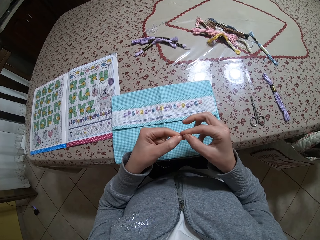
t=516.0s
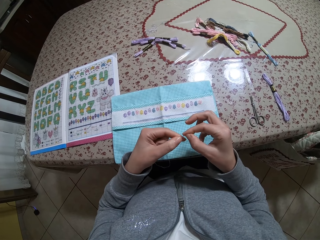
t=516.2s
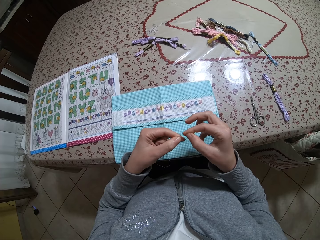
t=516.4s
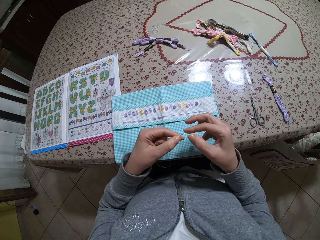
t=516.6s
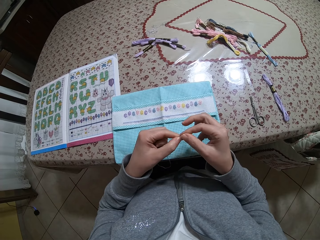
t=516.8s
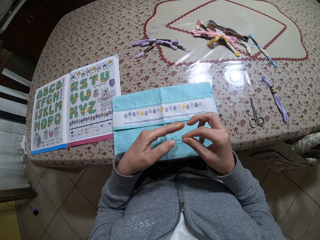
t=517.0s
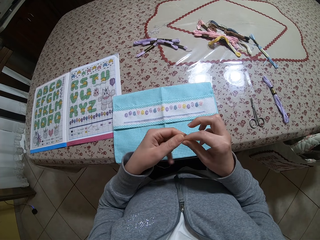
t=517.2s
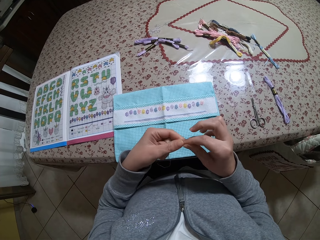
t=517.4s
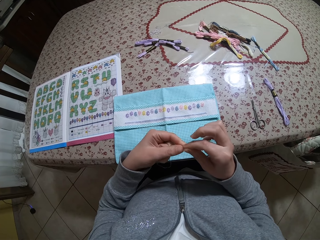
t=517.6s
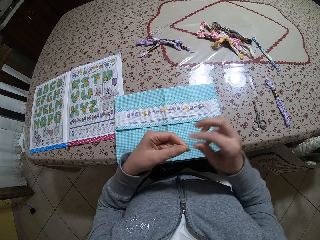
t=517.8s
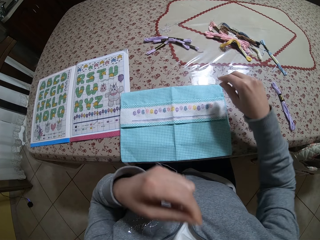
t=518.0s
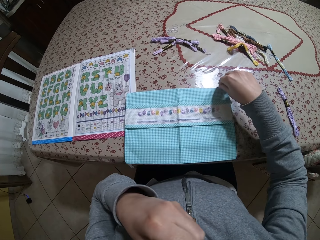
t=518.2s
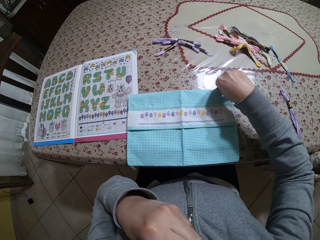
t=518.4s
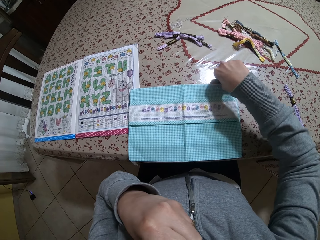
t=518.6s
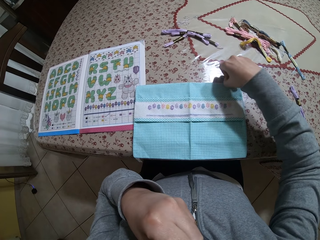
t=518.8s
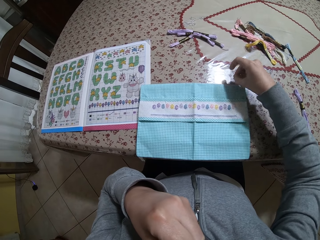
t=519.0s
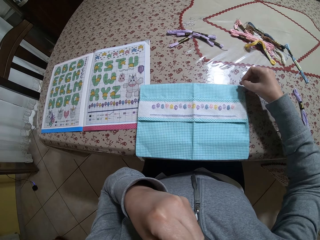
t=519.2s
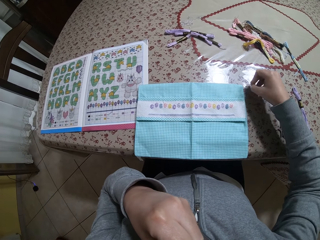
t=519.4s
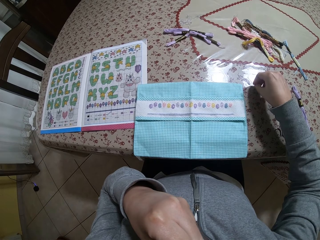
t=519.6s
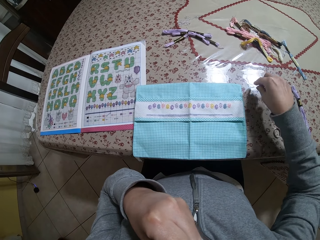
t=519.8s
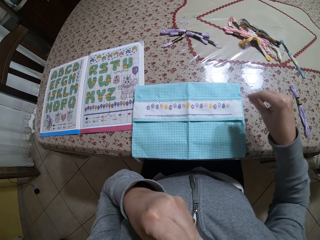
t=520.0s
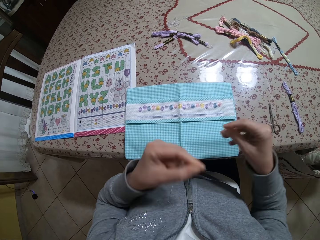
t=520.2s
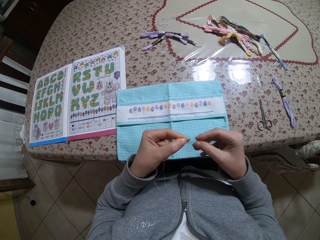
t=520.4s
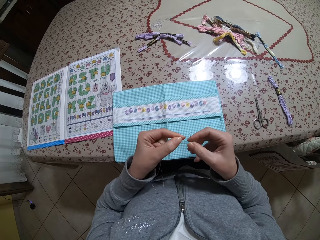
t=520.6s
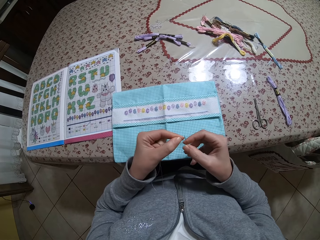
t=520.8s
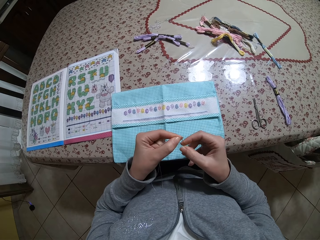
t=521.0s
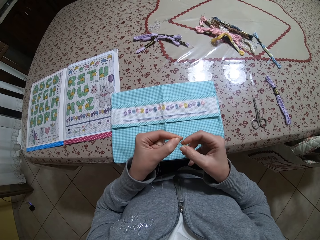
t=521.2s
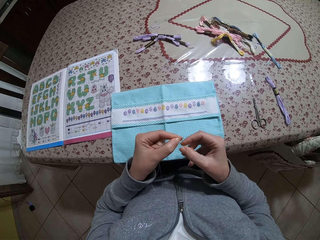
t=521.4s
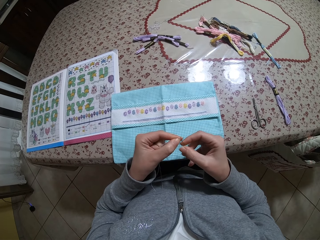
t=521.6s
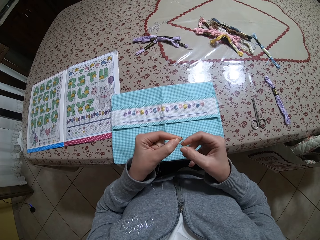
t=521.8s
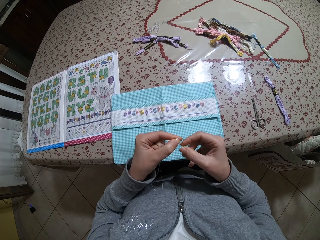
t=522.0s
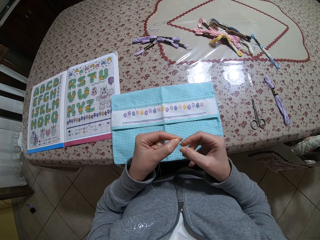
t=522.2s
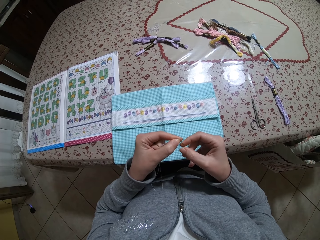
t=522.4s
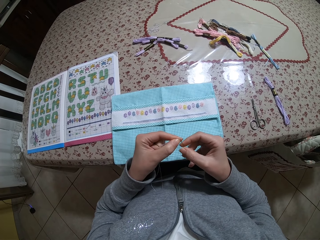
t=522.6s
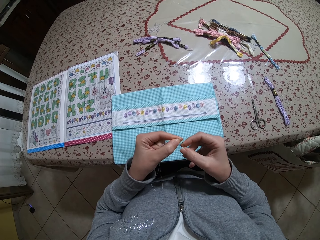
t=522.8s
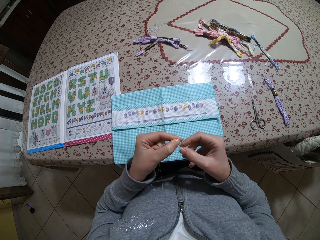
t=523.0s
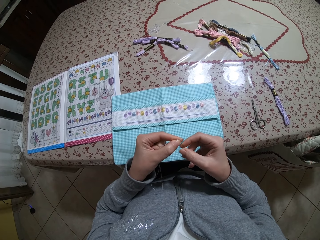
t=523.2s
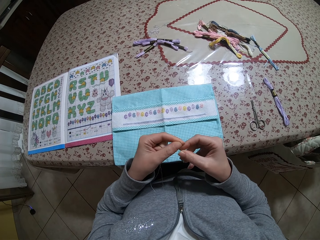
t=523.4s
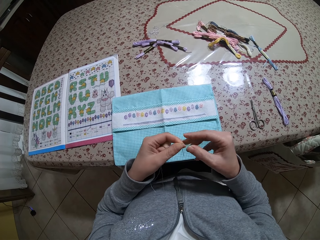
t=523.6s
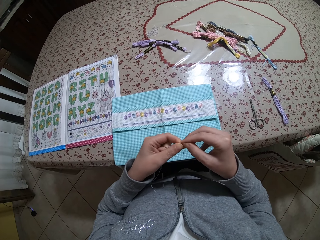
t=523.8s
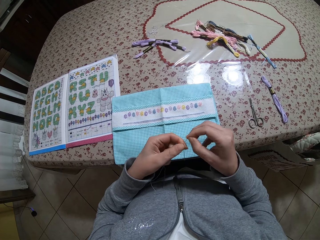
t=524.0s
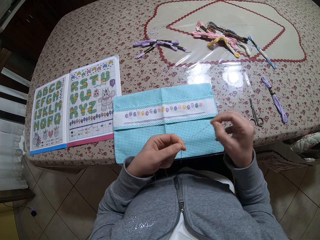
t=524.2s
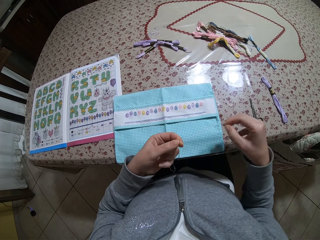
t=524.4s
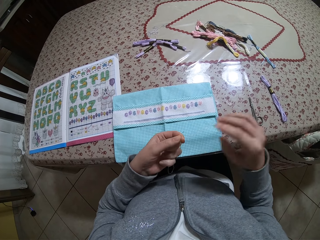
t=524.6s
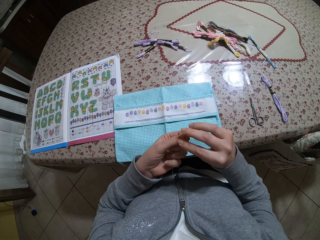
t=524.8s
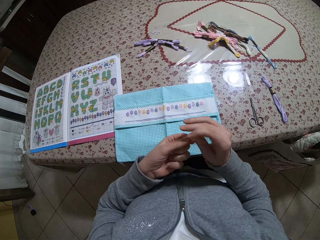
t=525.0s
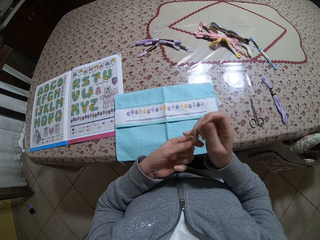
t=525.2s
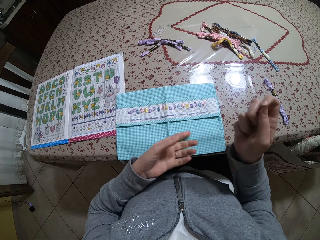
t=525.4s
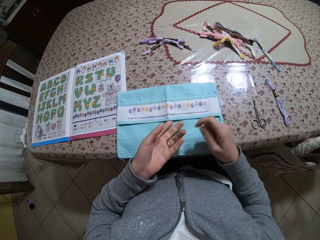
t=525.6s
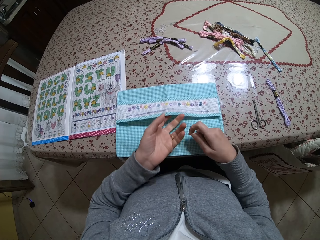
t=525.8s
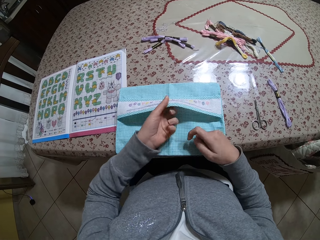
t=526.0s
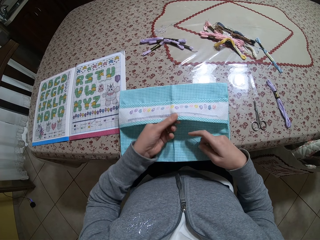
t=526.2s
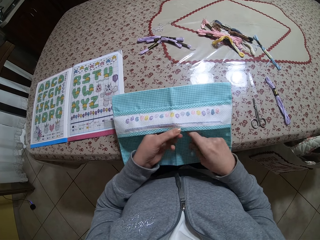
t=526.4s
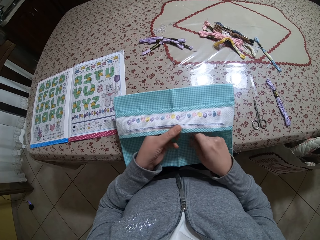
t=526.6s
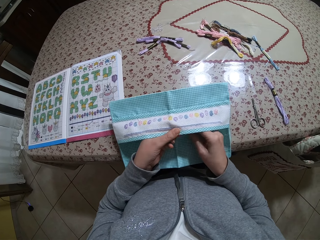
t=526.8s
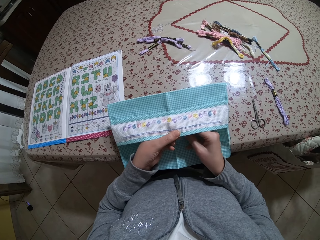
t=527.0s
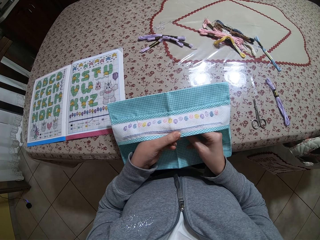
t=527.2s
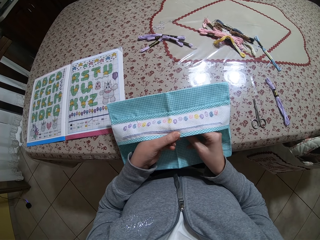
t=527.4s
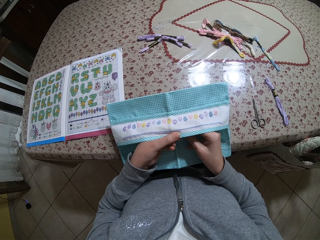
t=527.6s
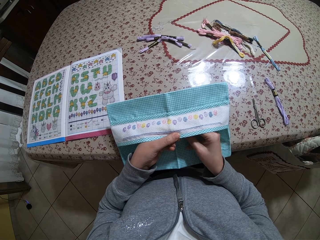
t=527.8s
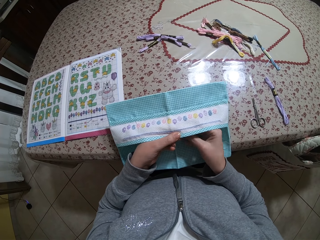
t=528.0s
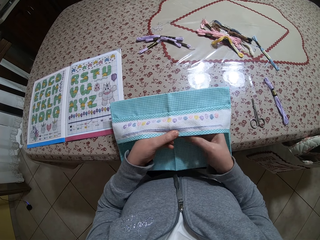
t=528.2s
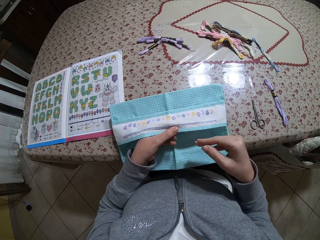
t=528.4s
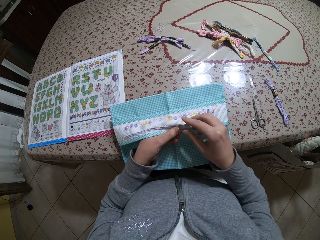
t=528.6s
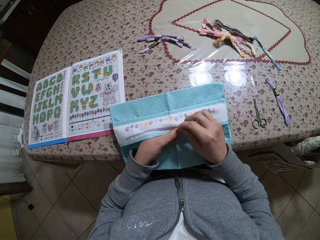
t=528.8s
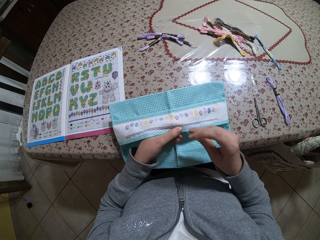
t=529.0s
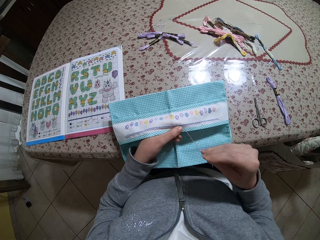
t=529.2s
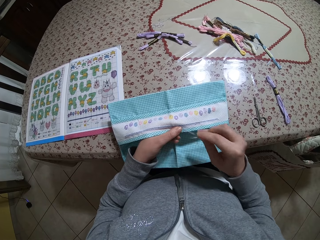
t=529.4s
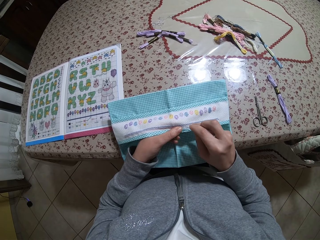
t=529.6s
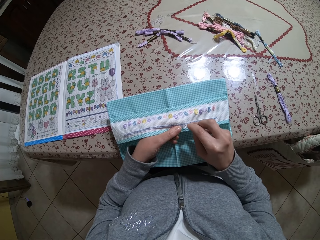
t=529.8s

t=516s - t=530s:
The camera wearer puts the thread on her mouth. She picks up the needle from the table with her right hand. She inserts the thread into the needle with her hands. She pulls the thread. She takes the thread from the left hand. She lifts the napkin with her left hand. She holds the fabric. She sews the napkin with the thread and needle in her hands.

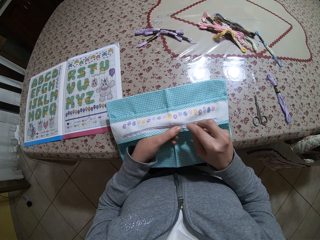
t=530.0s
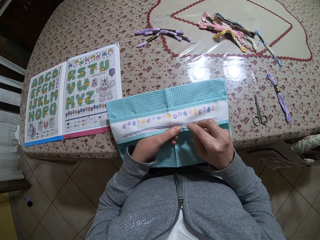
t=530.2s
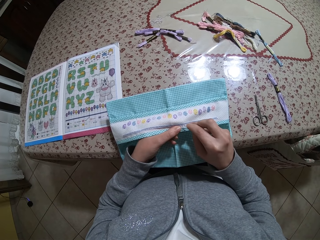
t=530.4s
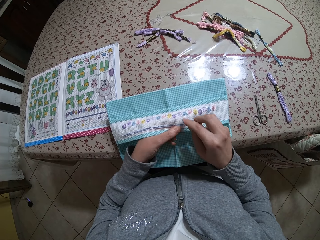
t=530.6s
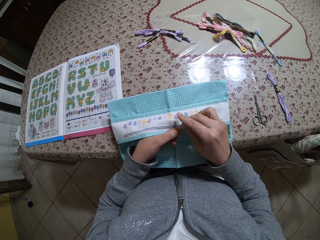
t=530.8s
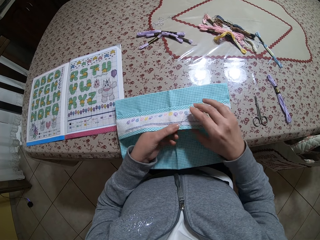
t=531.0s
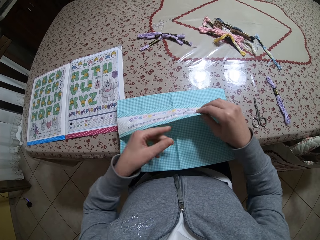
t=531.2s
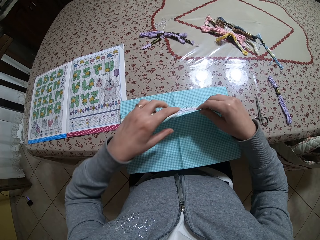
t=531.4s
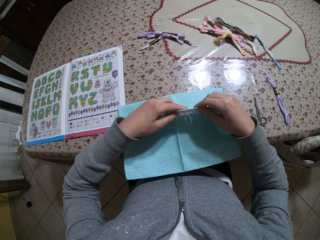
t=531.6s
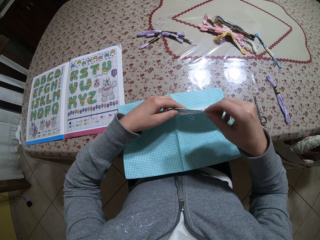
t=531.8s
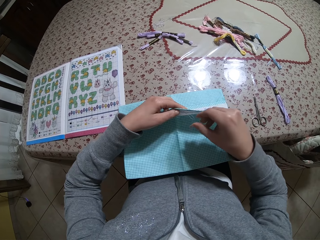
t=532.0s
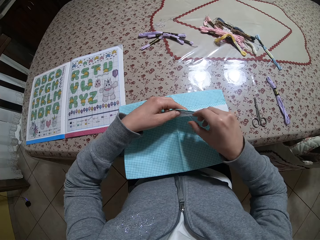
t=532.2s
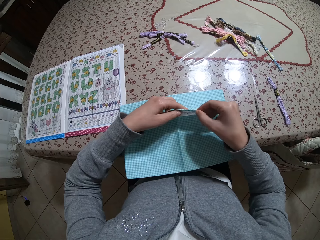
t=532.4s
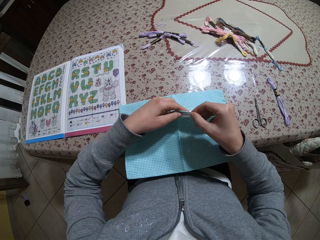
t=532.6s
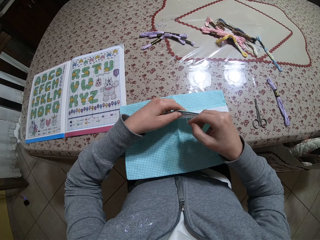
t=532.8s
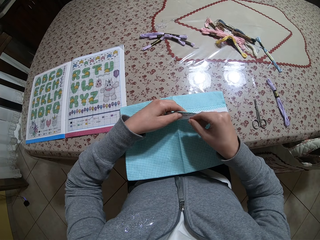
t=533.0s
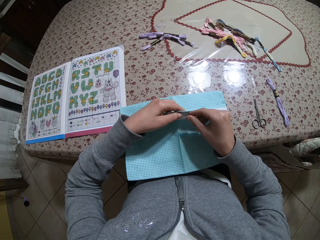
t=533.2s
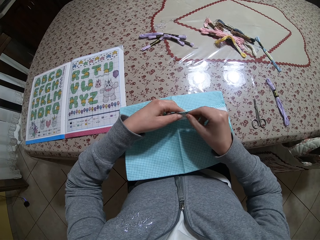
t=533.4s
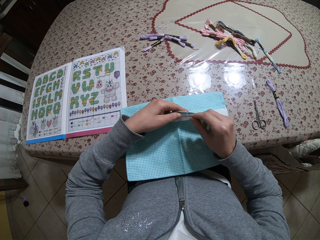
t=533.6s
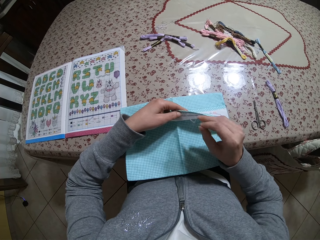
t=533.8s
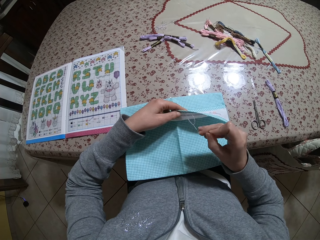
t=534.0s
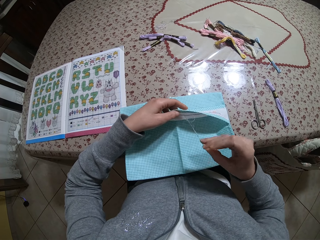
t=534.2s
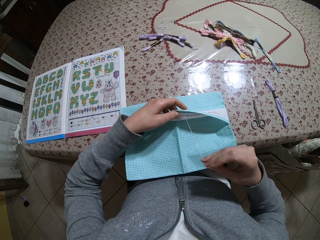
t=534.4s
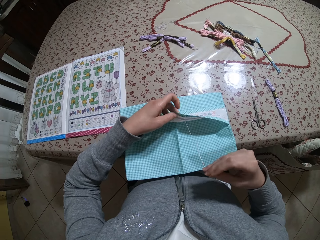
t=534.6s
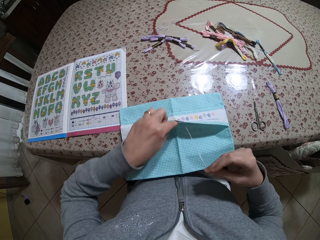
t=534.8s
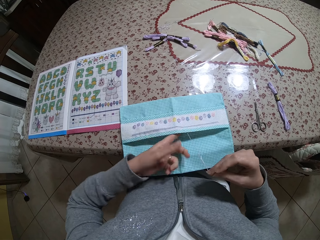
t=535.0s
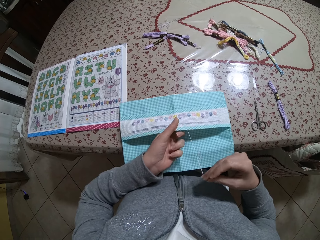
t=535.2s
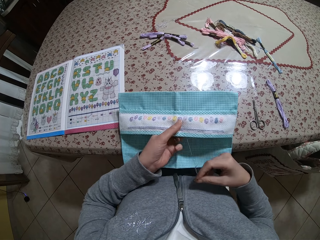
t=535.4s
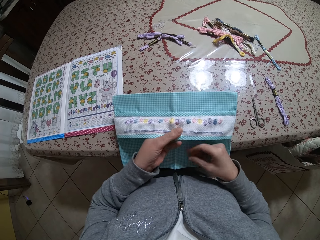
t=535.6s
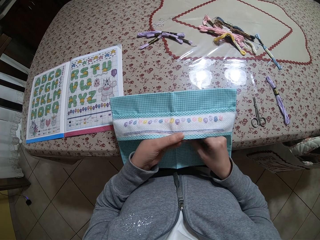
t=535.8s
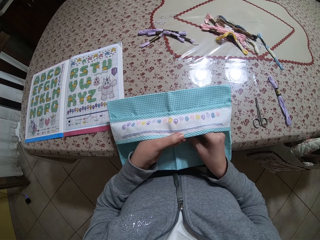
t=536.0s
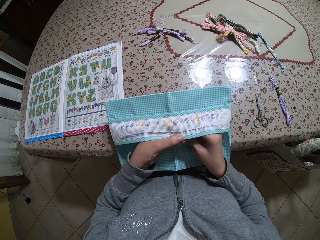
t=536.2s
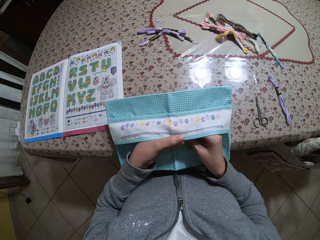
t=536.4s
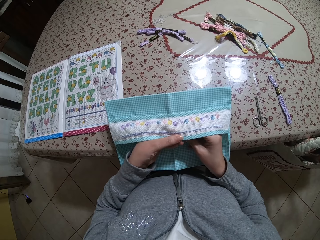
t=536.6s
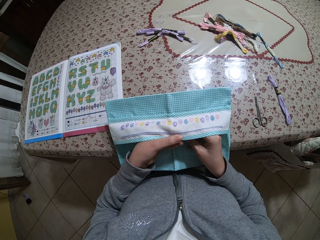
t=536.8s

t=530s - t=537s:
The camera wearer turns the fabric. They pull the thread. They hold the fabric. They sew the fabric.
